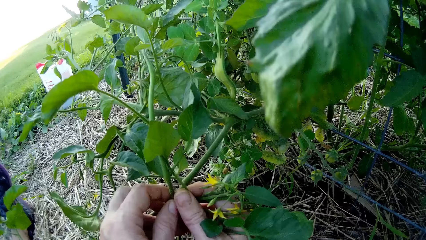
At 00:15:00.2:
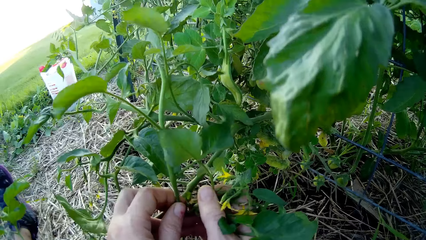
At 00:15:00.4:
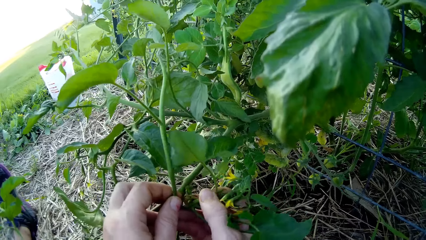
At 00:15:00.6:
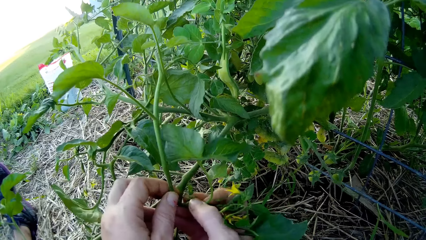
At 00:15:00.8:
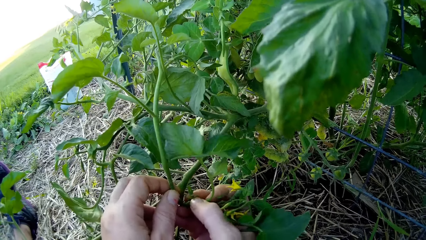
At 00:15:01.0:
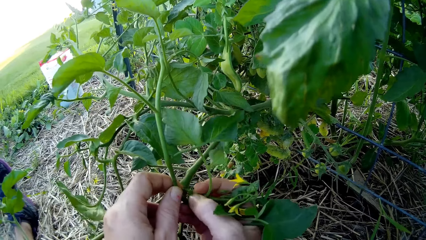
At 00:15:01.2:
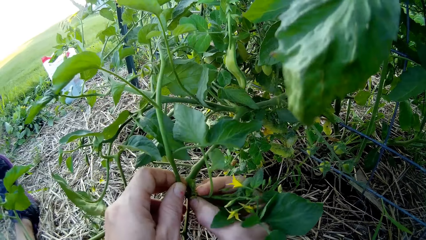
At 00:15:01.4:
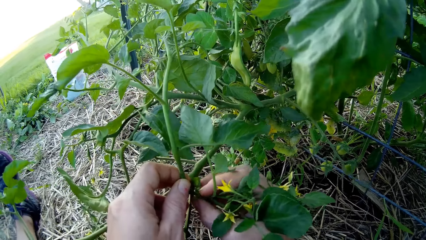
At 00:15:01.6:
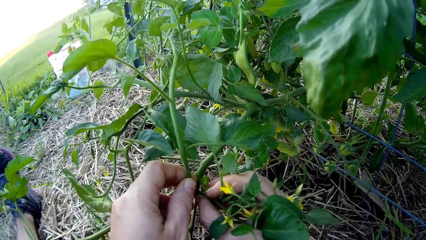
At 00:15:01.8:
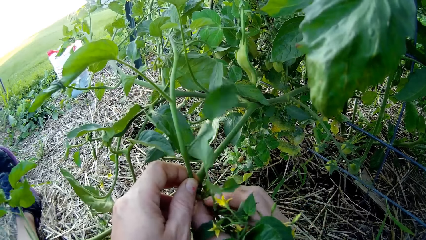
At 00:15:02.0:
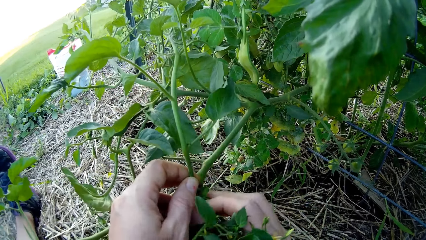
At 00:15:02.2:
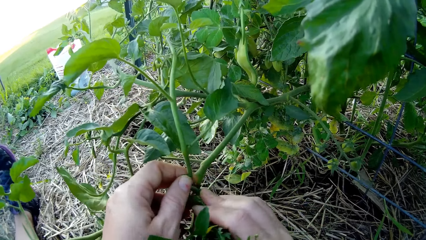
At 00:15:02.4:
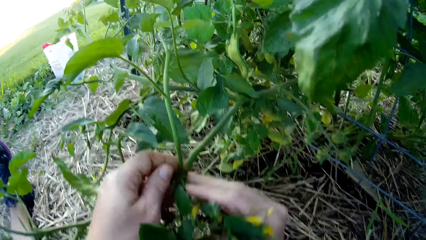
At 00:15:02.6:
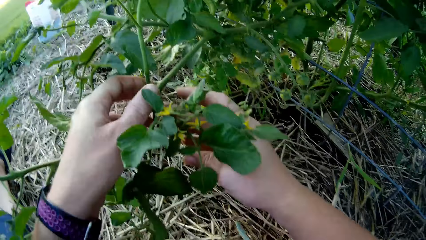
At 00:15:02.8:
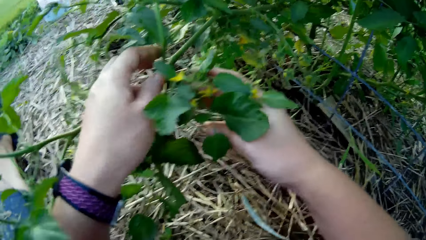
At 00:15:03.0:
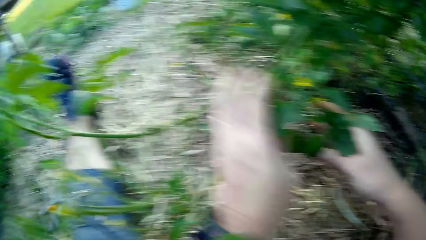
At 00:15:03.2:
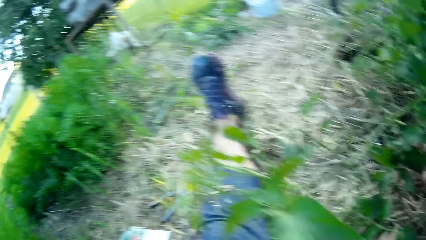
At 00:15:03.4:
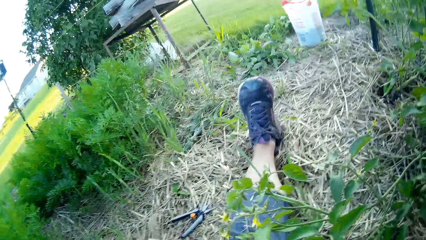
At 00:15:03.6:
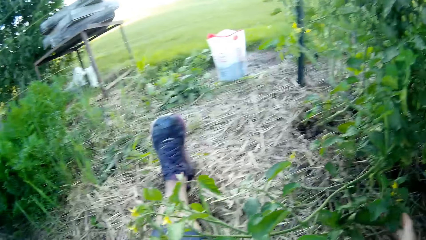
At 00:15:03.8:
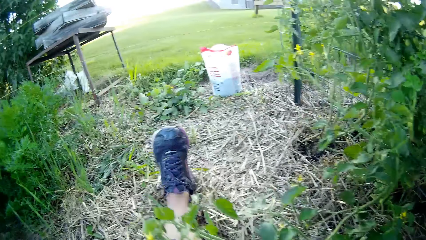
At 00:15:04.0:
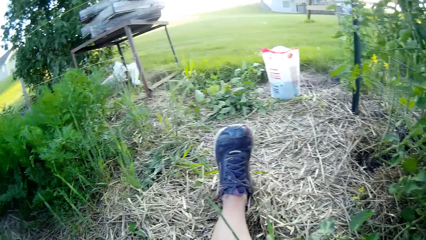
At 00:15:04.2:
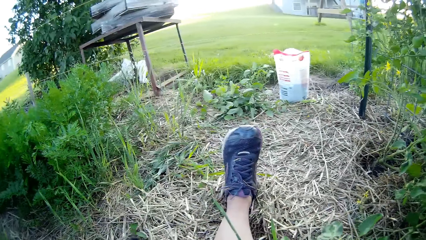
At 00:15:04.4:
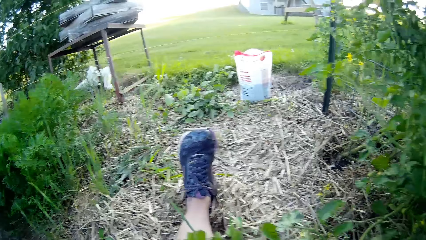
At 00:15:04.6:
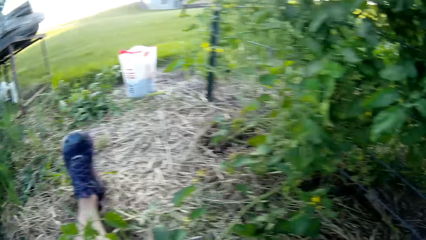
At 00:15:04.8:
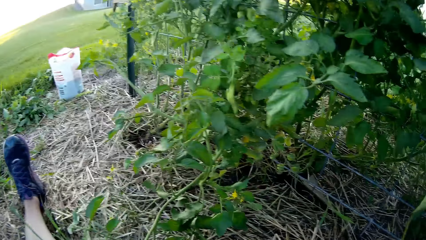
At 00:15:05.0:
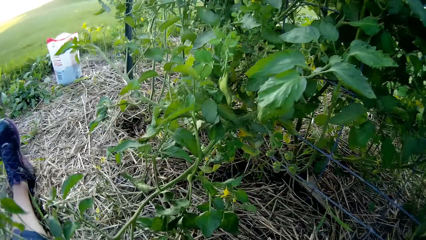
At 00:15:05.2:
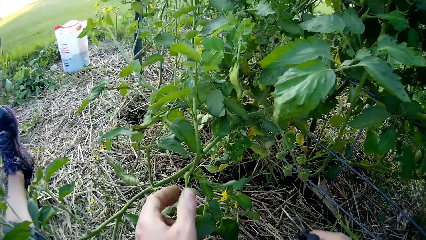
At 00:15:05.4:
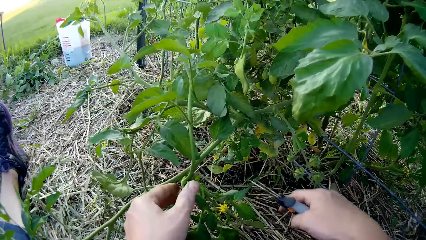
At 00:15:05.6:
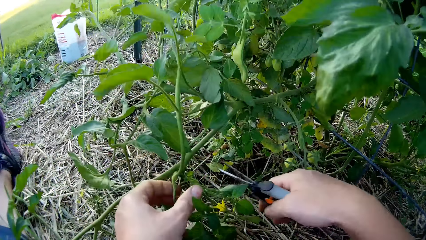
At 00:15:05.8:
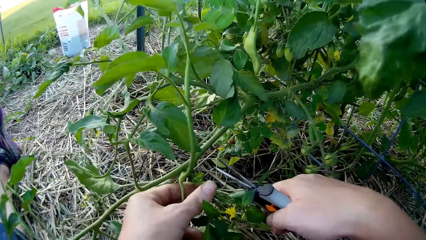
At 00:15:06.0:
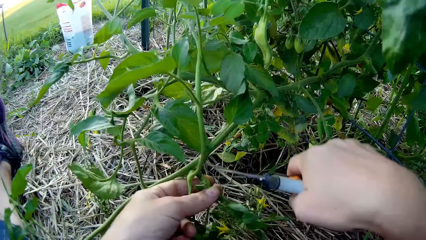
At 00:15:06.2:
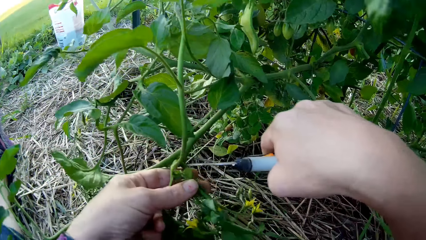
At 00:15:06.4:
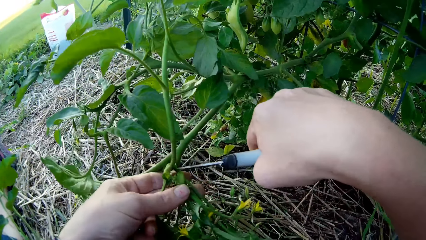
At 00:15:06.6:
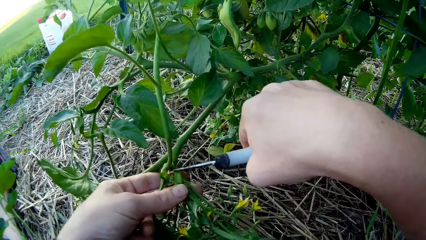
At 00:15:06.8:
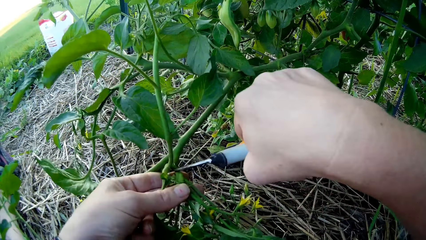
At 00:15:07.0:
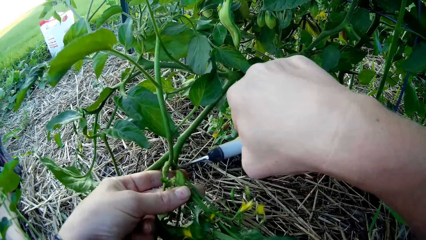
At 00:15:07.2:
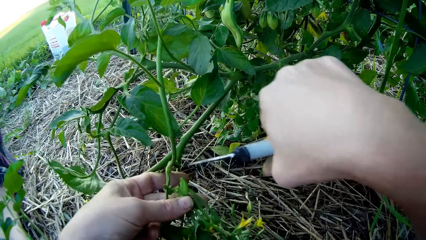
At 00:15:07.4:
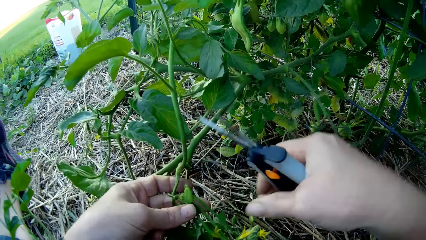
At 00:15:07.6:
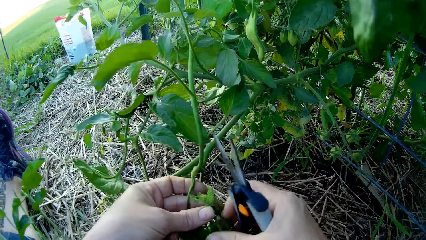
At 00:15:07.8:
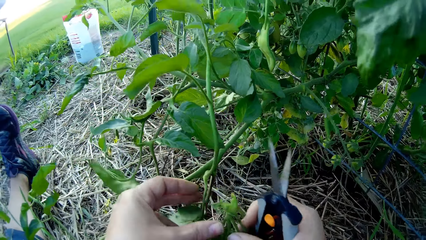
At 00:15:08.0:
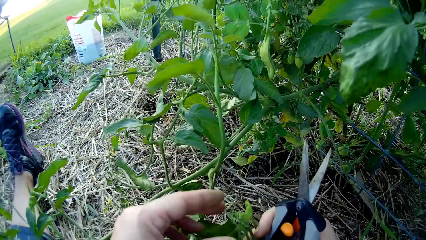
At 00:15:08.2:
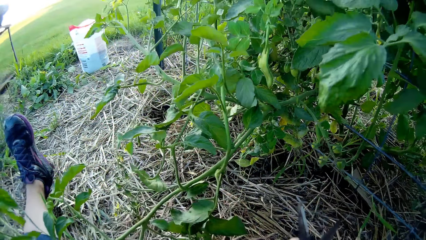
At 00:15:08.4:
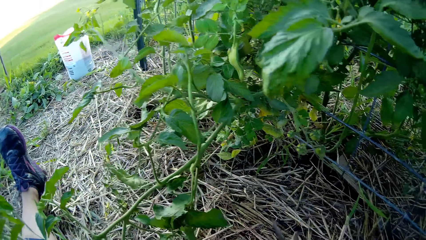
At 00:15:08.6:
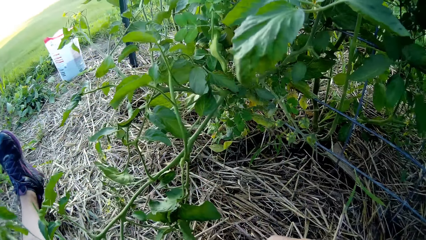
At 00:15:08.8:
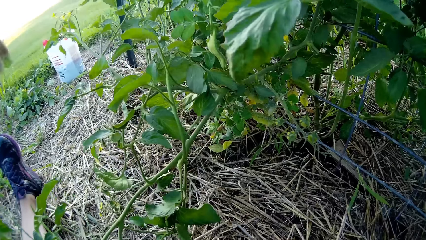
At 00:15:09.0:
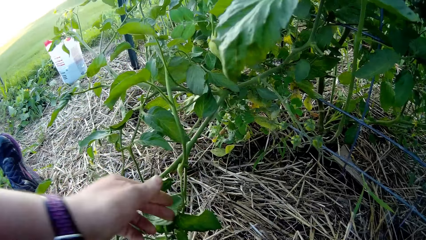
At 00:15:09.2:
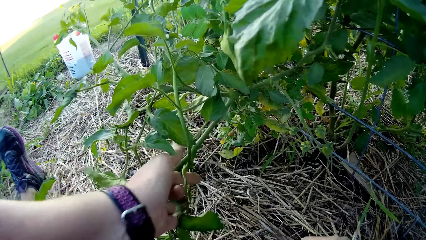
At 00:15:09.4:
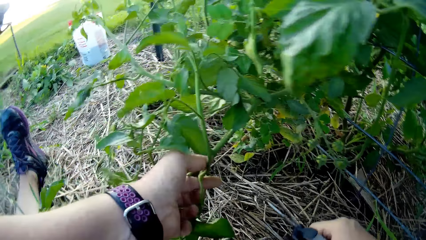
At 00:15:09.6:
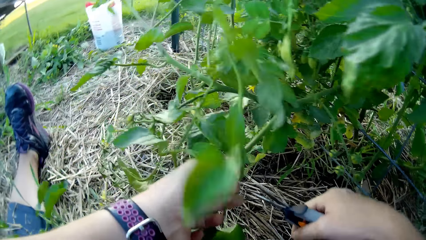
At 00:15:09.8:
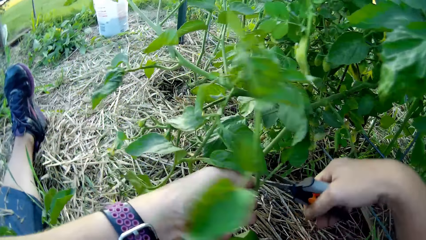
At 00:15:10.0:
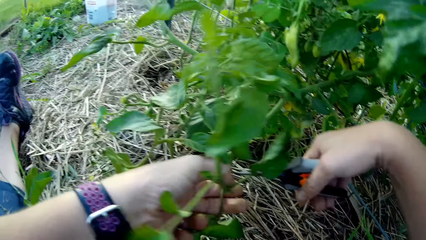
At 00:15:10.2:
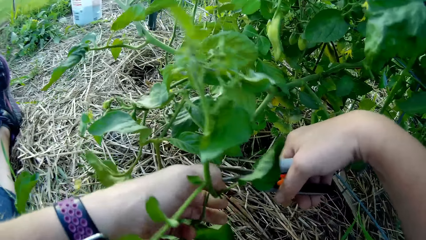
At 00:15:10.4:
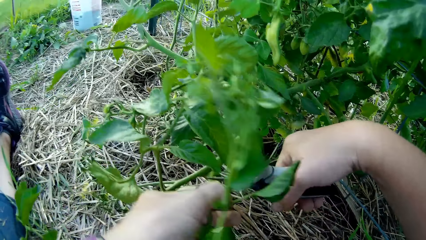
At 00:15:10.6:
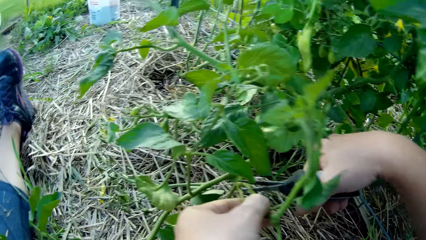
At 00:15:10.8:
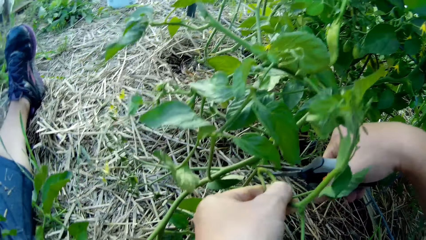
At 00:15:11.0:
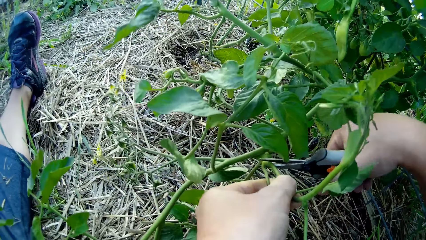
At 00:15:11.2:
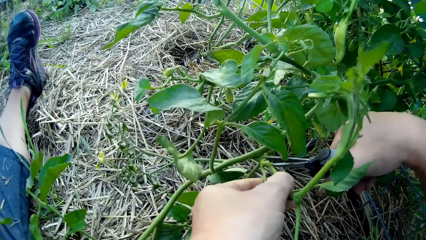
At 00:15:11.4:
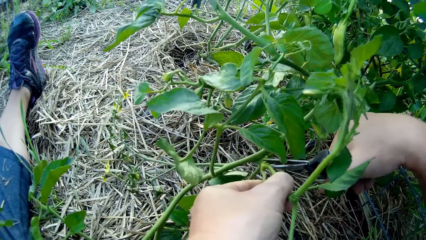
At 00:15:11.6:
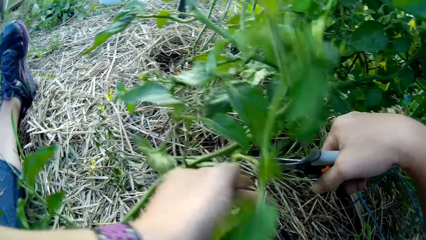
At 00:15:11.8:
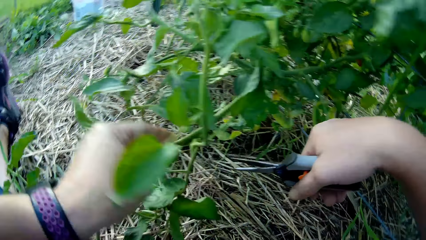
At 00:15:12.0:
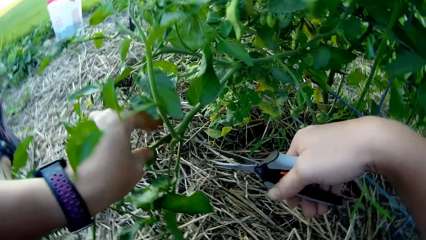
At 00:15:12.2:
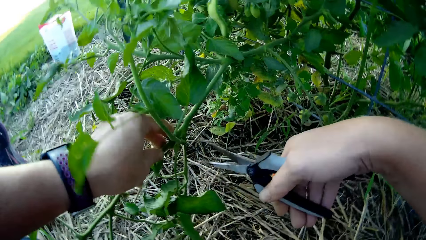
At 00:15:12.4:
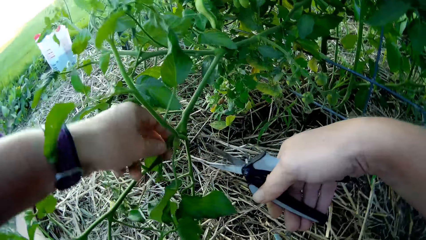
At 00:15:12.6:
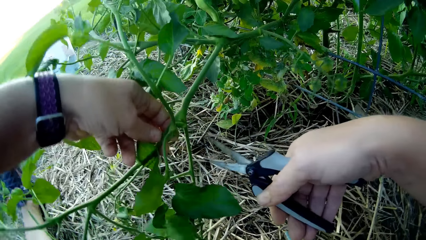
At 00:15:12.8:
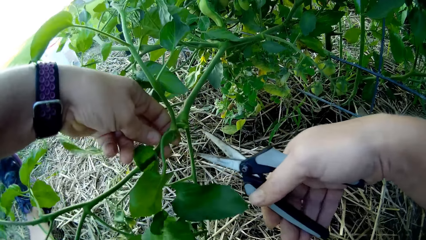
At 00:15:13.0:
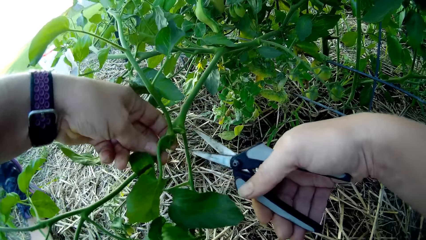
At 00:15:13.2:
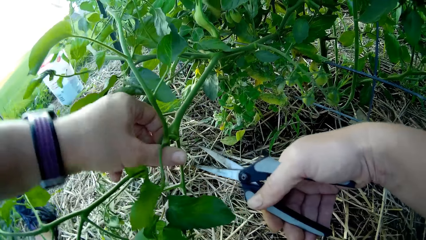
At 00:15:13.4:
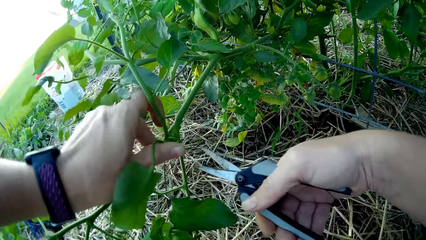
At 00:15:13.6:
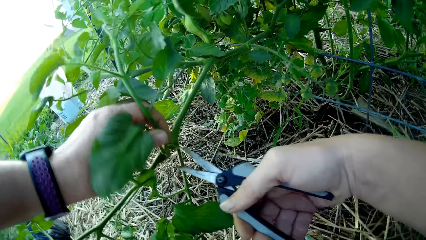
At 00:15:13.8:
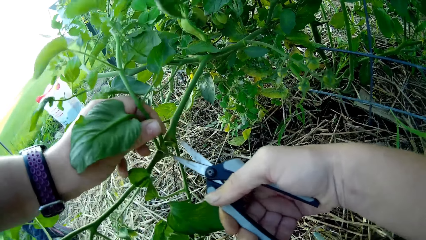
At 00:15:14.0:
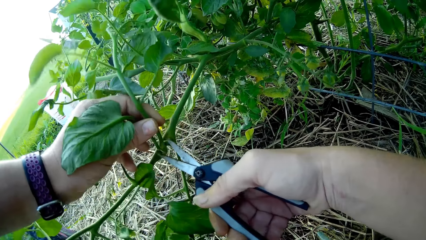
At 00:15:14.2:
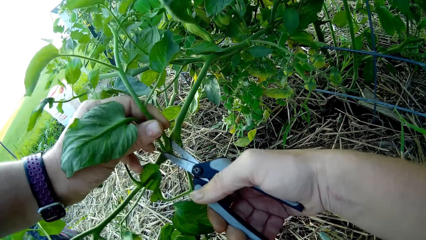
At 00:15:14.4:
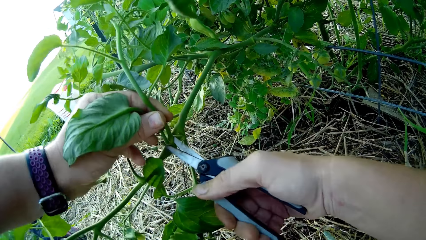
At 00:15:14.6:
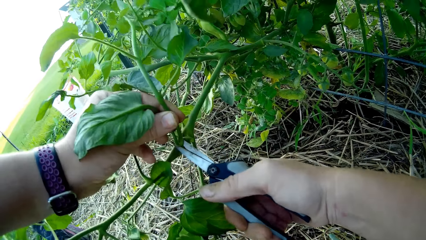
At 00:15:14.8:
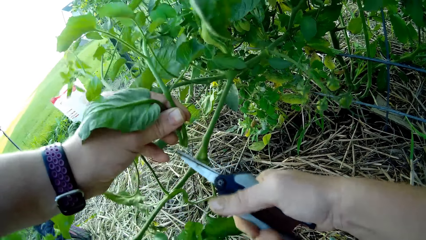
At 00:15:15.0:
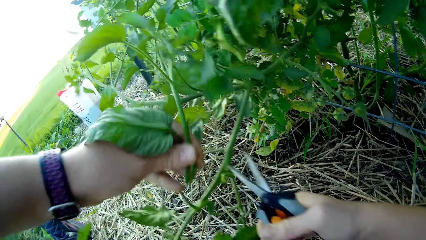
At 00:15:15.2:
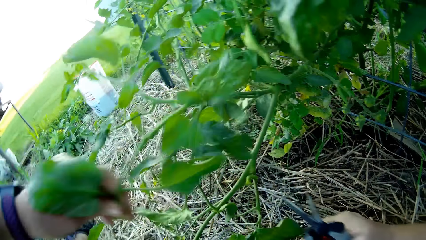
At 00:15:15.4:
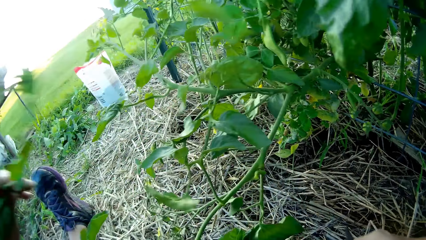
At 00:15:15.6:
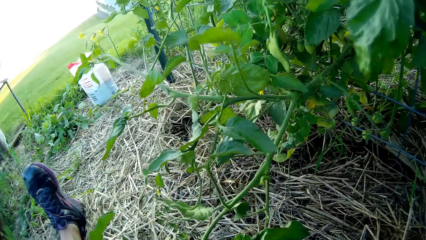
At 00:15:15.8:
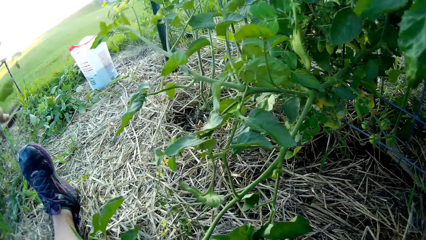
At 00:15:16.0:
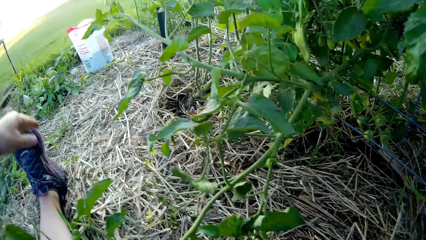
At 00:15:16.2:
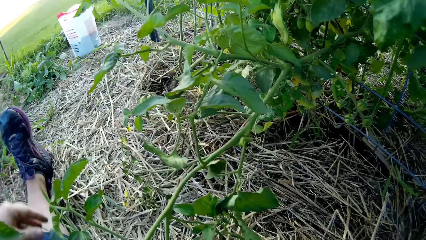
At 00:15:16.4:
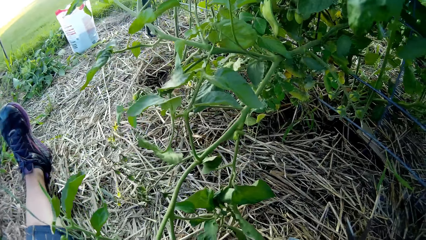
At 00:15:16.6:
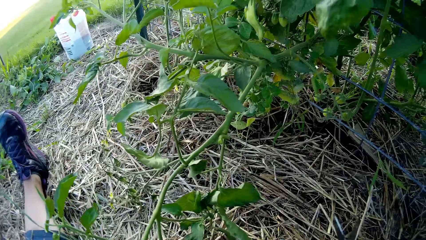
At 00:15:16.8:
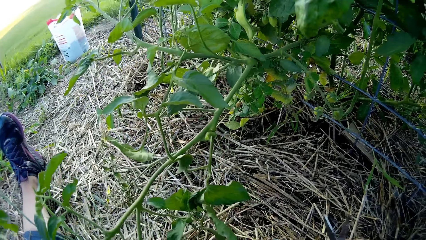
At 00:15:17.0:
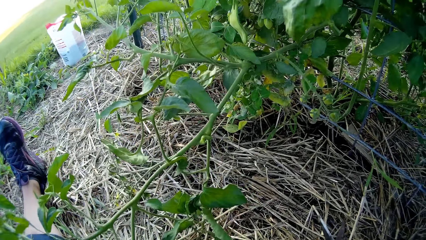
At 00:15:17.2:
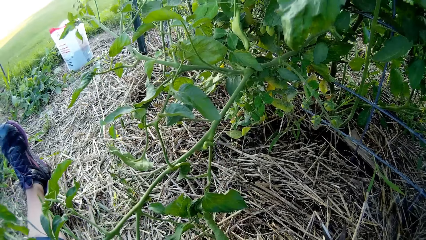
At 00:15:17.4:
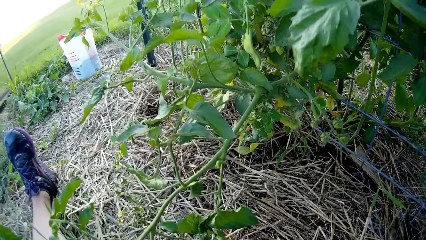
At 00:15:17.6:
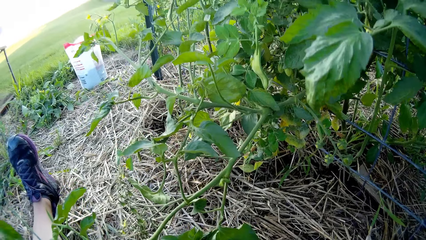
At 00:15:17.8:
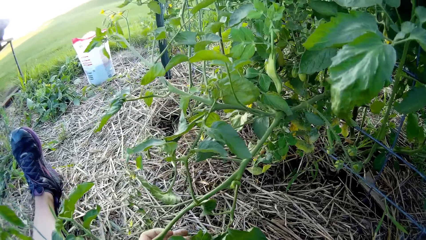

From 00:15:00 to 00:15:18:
The camera wearer moves the plant with the hand. They move the scissors to the plant. They cut a piece of the tomato plant with the scissors. They hold the plant leaf. They touch the plant. They cut the plant and put the plant branch down.
